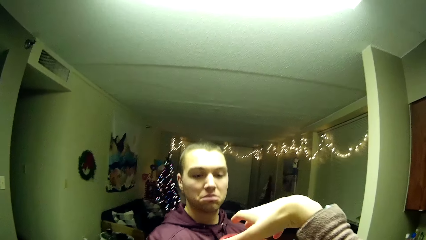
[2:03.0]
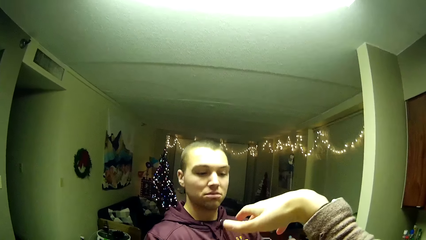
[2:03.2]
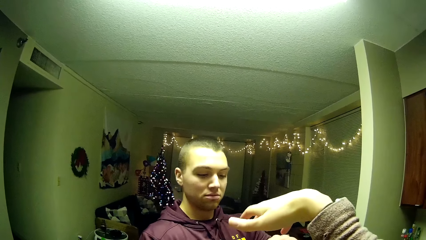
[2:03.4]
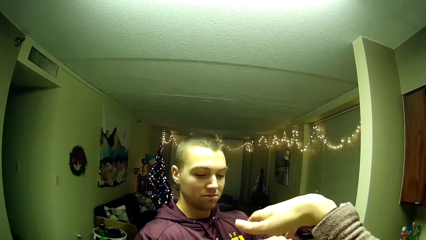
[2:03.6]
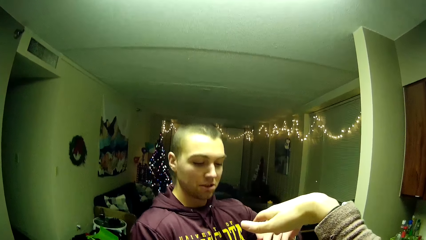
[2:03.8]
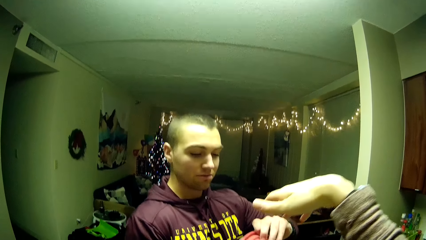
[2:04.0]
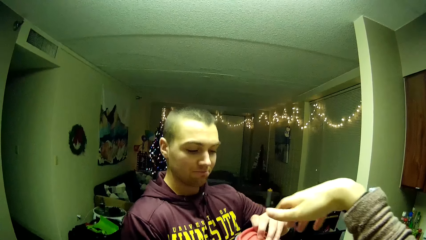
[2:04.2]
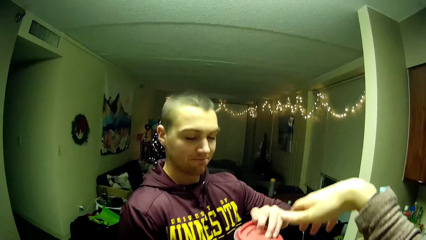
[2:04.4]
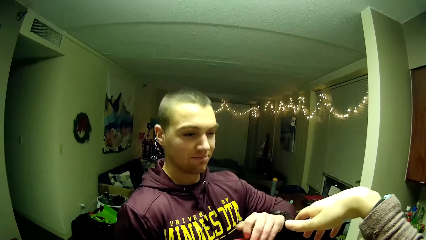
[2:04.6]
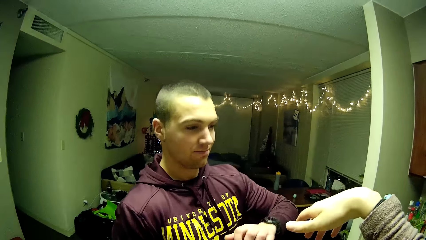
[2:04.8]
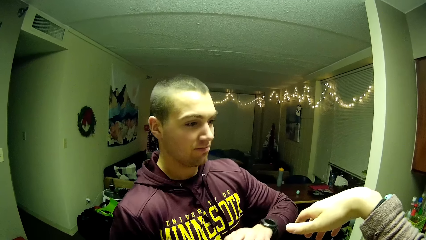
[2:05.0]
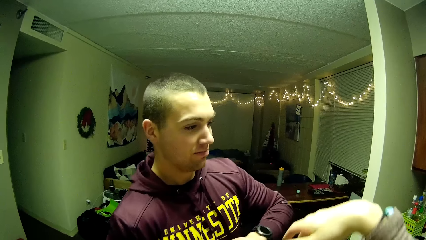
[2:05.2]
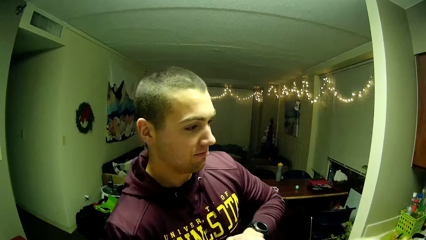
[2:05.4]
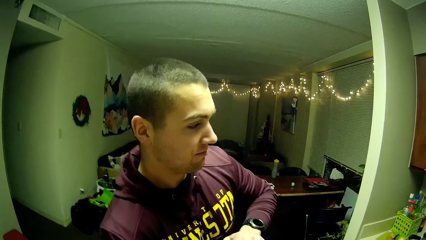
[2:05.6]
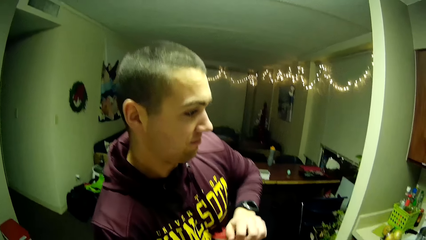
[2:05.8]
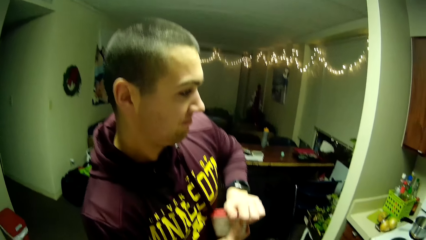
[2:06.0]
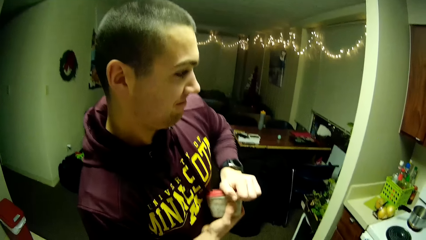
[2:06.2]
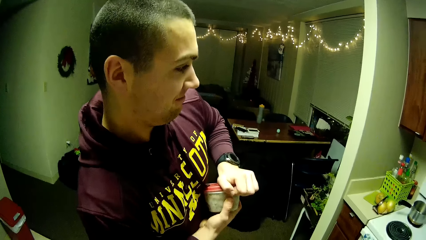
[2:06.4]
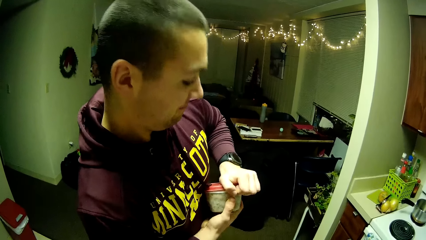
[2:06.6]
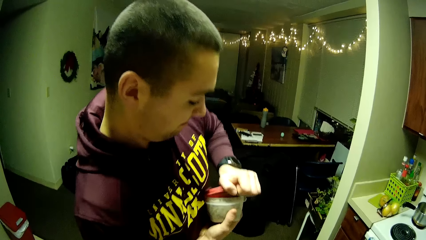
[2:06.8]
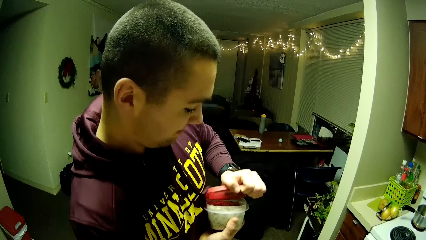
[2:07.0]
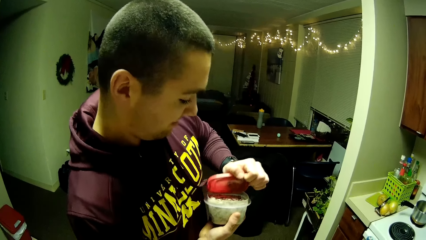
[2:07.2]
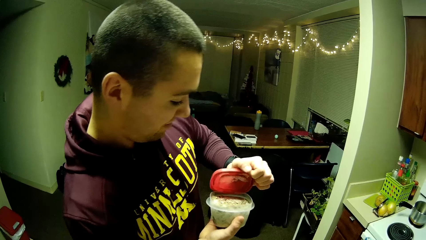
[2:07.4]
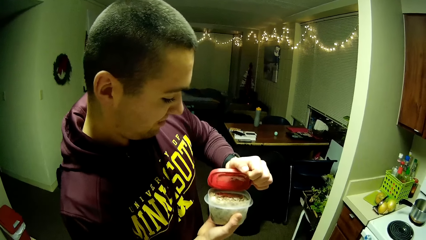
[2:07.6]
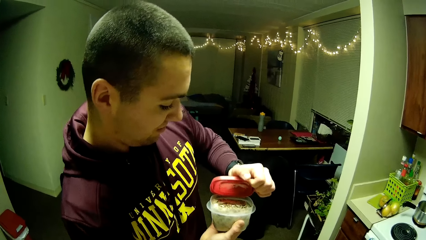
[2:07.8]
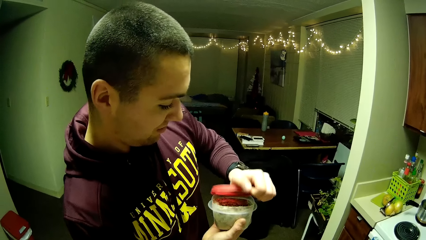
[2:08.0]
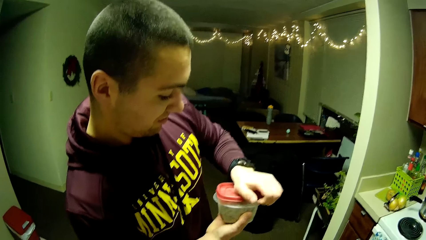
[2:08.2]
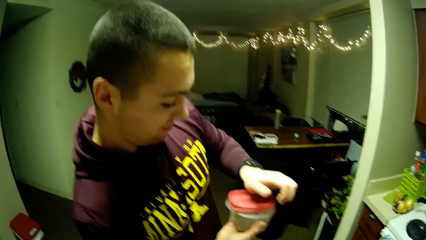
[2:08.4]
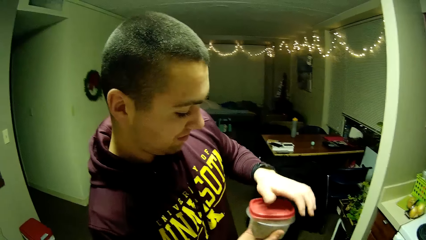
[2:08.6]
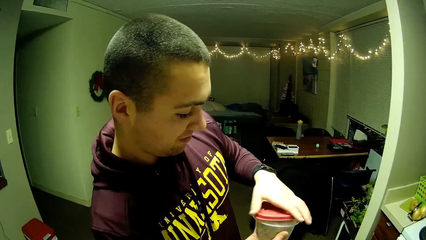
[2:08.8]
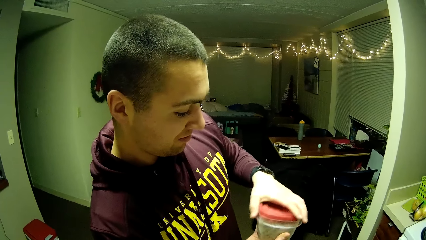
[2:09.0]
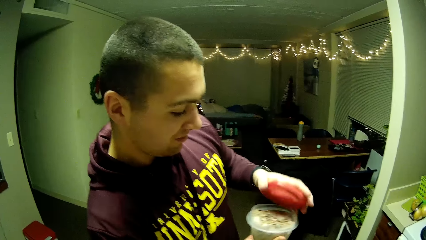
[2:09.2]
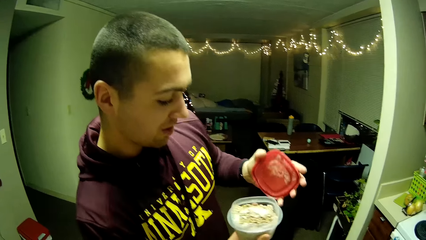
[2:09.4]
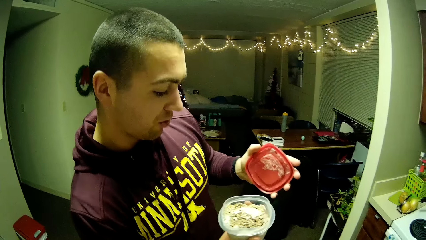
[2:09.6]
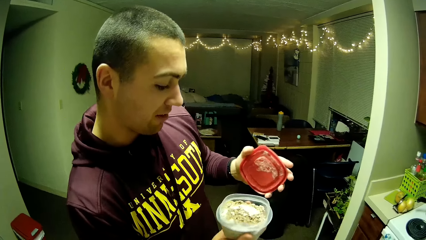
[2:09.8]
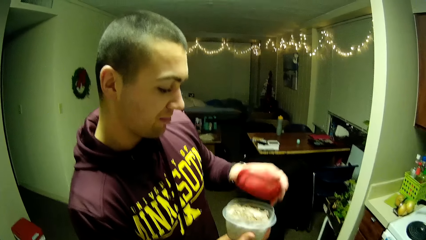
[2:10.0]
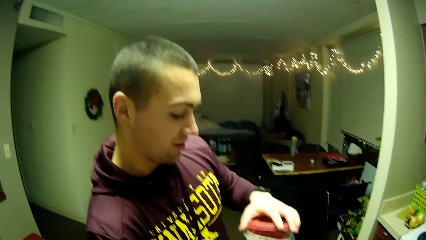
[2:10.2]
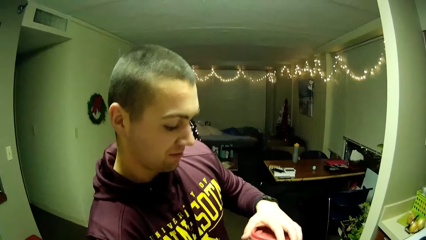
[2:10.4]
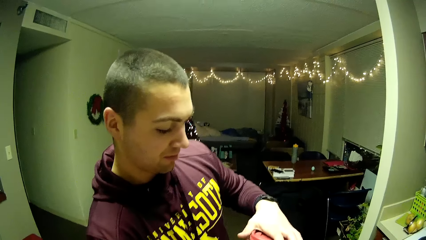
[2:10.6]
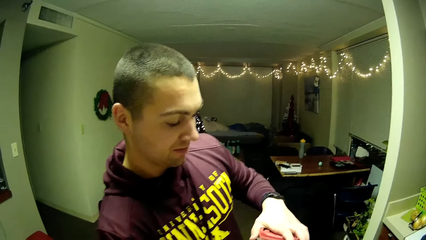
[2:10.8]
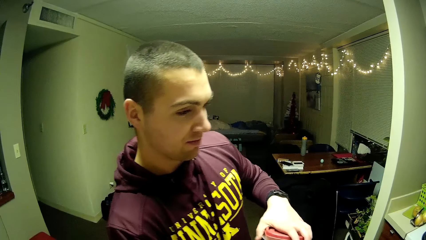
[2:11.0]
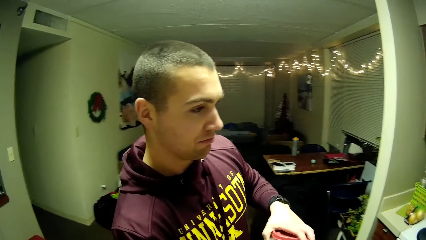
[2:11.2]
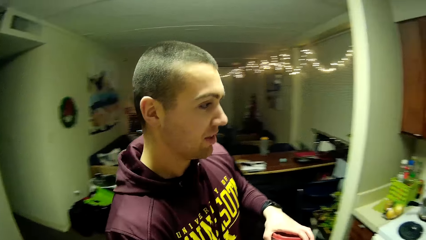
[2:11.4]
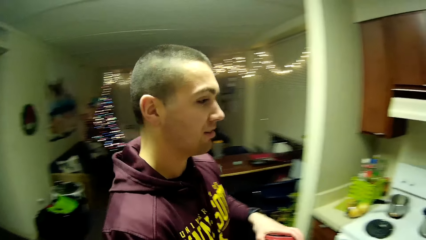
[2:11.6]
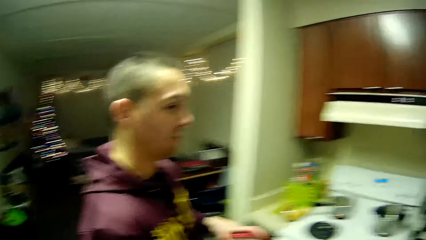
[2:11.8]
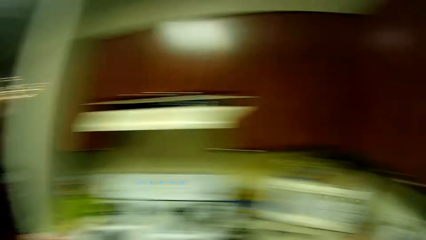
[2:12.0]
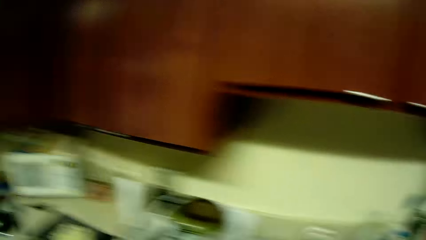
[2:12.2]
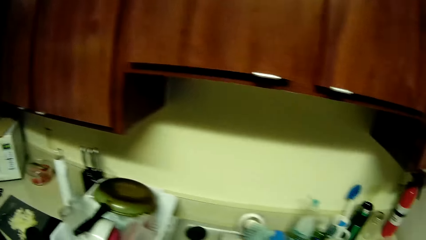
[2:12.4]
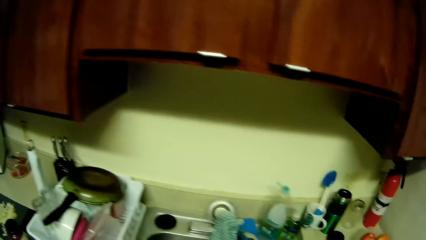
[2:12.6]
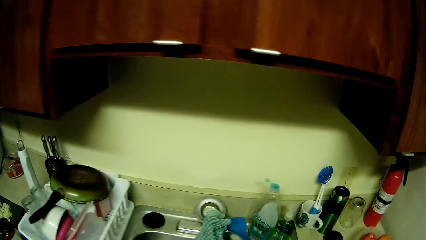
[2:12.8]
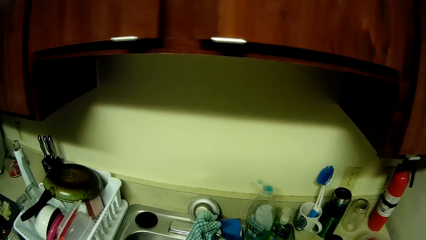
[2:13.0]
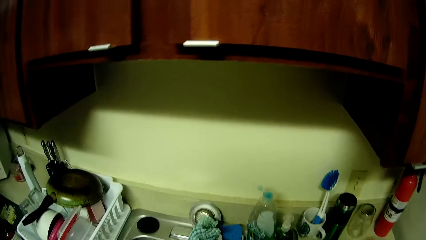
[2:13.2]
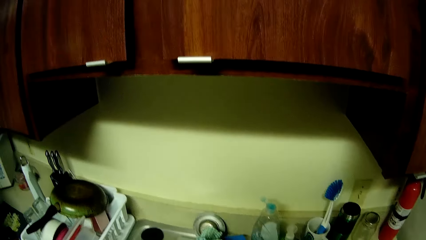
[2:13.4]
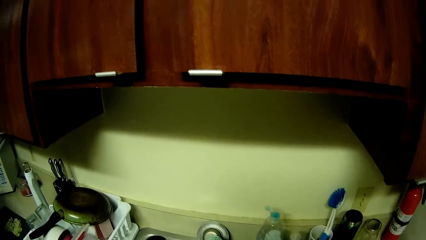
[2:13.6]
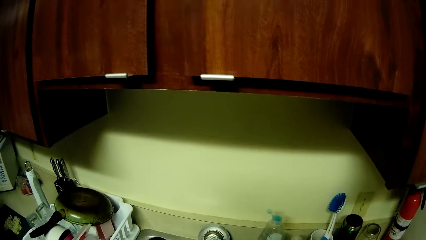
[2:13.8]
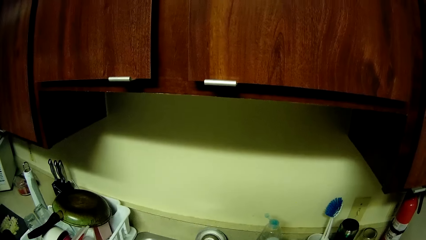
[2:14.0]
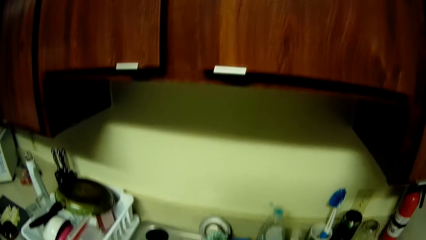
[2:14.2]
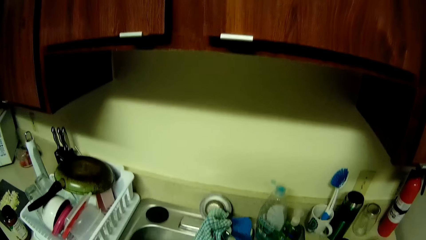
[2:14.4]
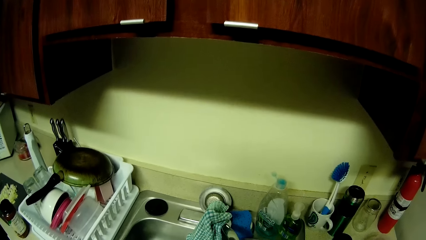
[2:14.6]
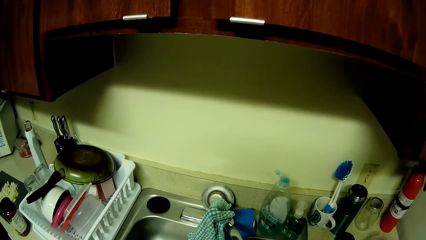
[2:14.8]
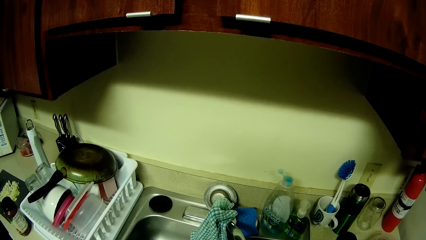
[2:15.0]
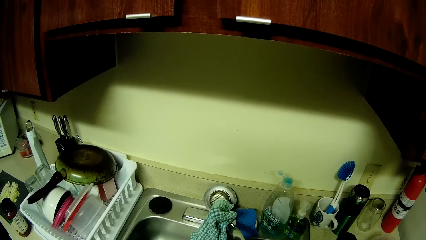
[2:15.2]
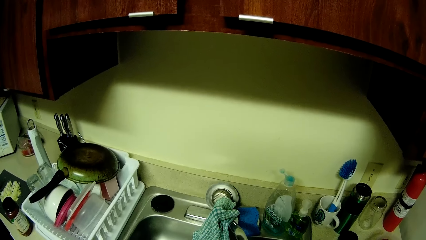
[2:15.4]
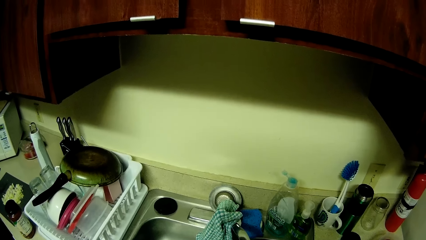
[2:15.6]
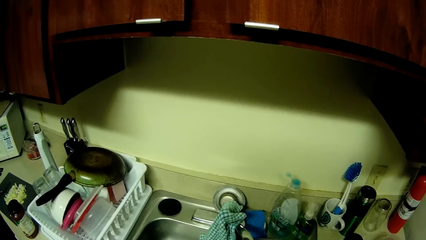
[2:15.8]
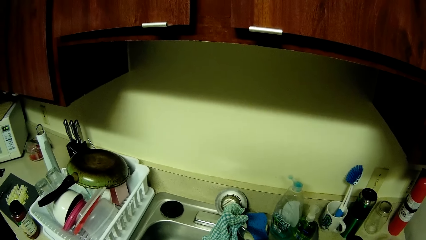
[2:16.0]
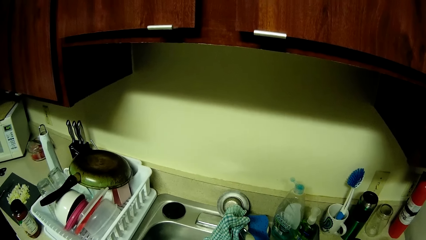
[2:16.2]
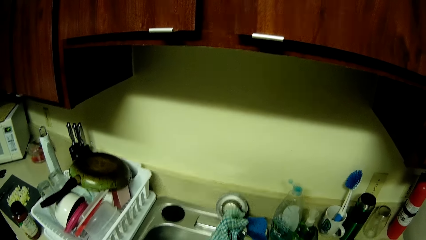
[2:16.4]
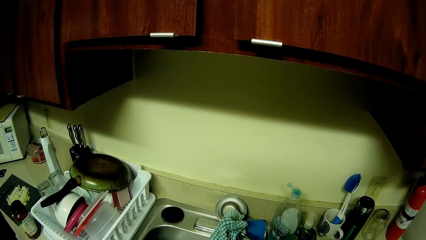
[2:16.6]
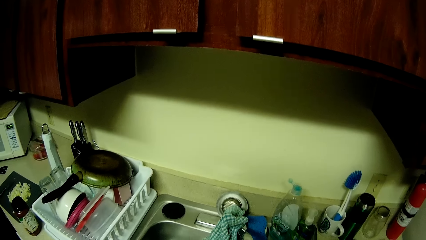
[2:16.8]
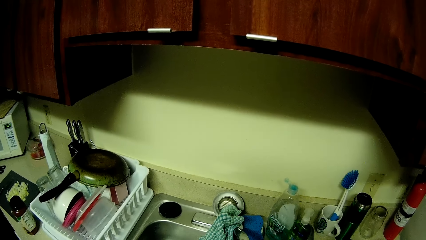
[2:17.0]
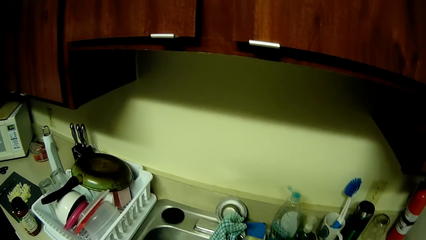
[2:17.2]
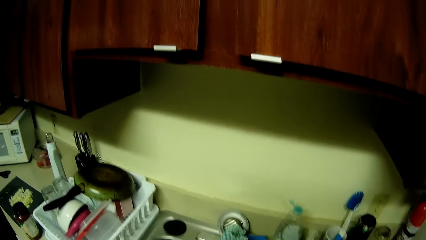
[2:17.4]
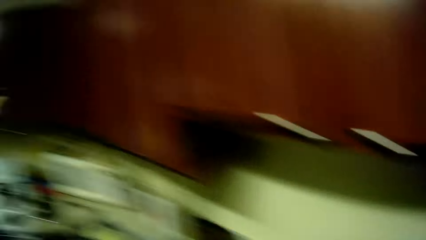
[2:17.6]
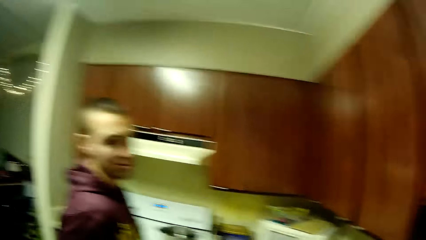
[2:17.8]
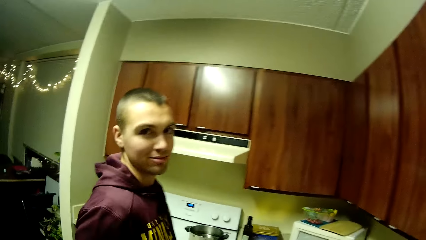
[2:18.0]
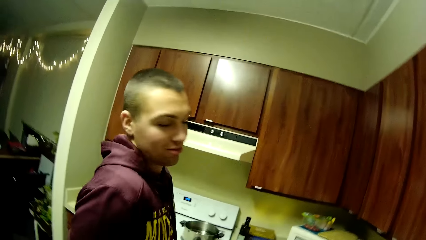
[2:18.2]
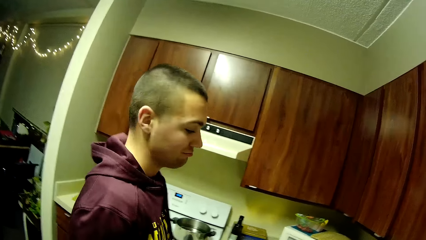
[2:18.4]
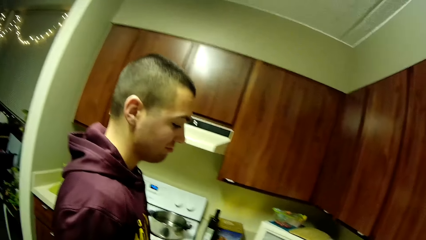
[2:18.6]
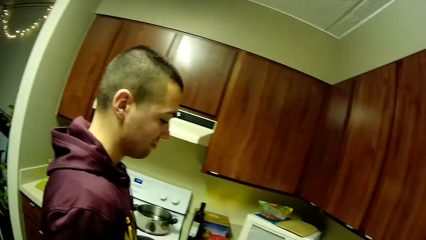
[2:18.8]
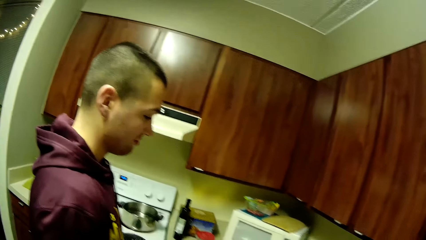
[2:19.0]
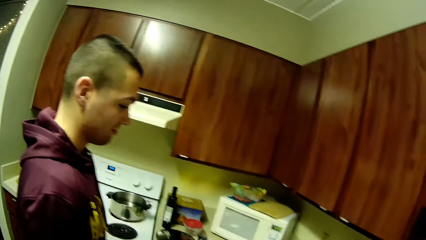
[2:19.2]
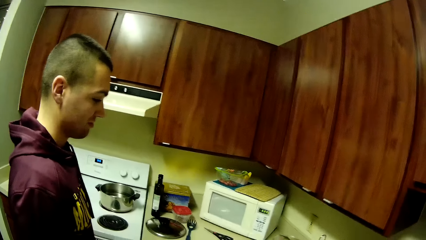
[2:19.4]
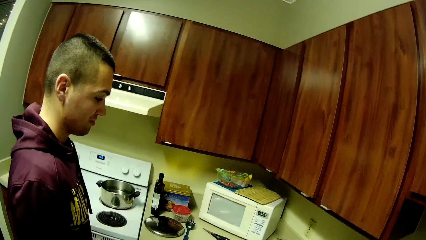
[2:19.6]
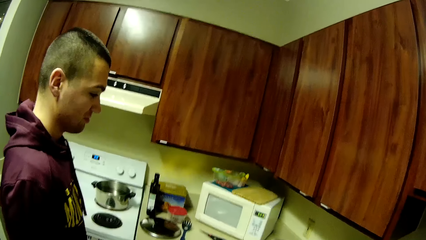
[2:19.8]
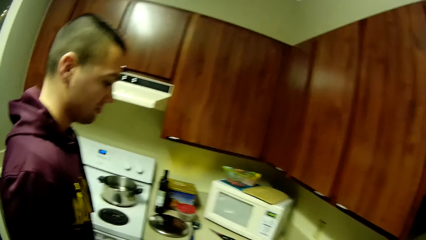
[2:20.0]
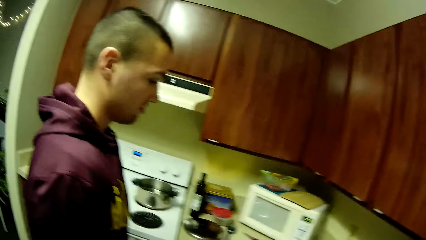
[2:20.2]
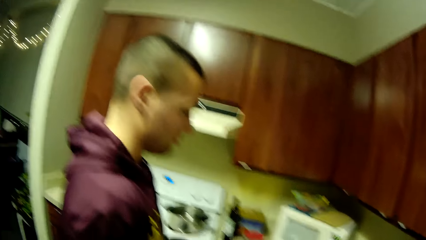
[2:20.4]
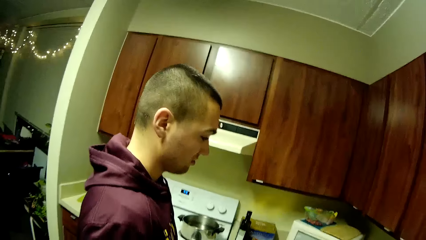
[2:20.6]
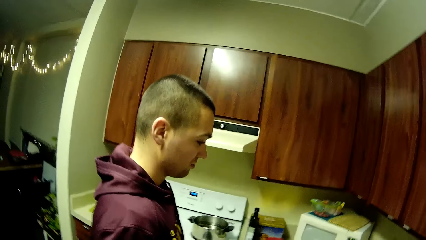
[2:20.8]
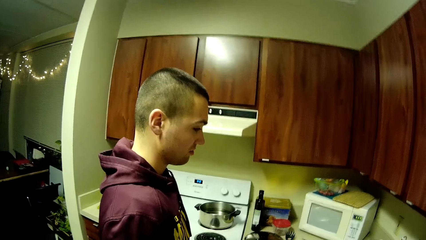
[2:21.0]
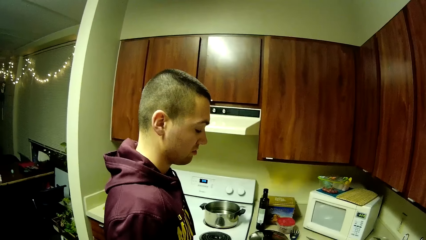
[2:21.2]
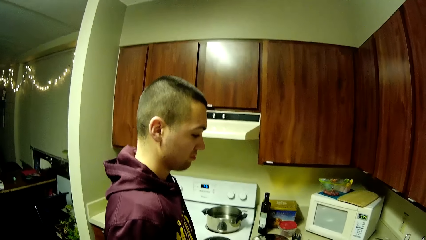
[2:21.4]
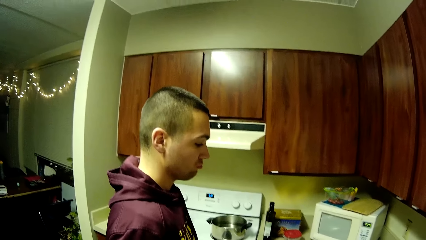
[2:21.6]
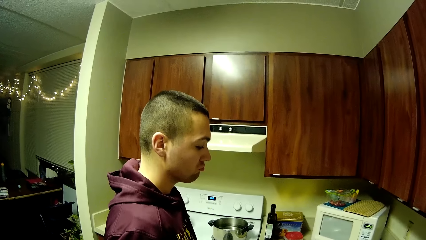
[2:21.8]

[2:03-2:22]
The man collects the container with his right hand. The man opens the container lid with his left hand. The camera wearer looks at the utensils. They interact with the man.
